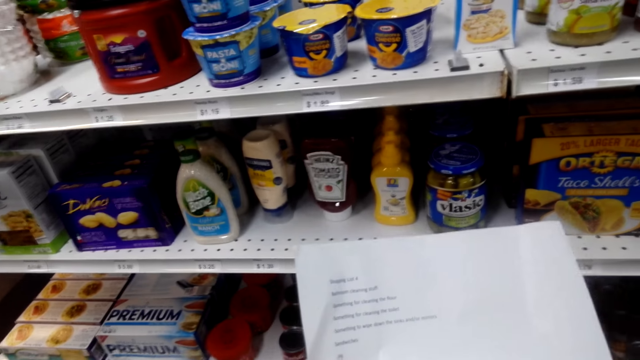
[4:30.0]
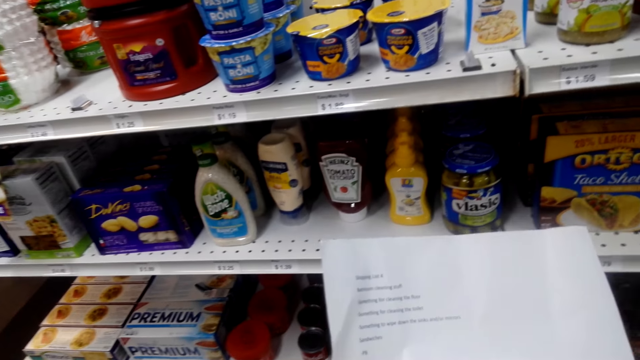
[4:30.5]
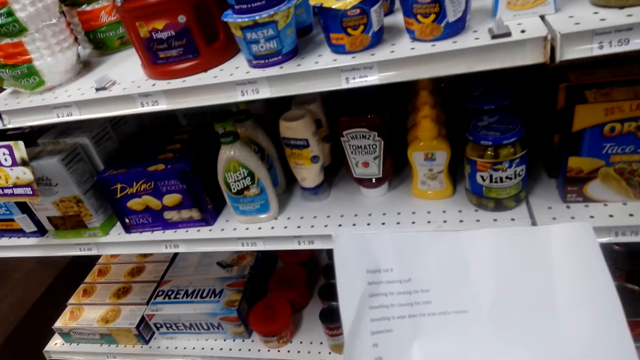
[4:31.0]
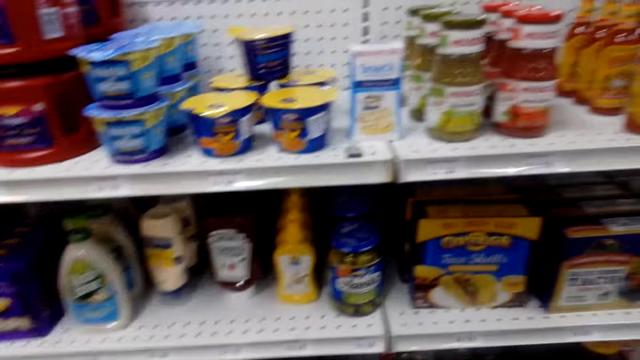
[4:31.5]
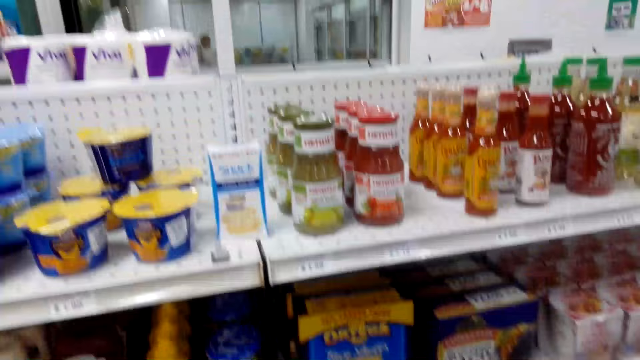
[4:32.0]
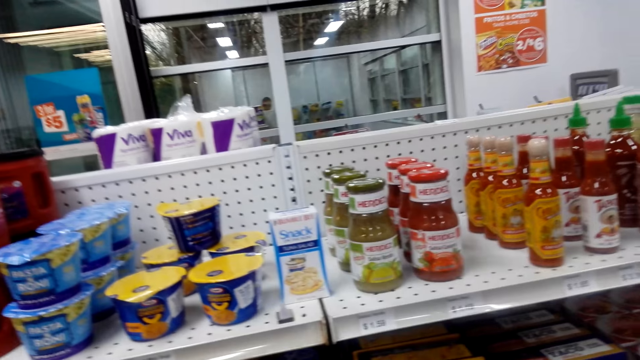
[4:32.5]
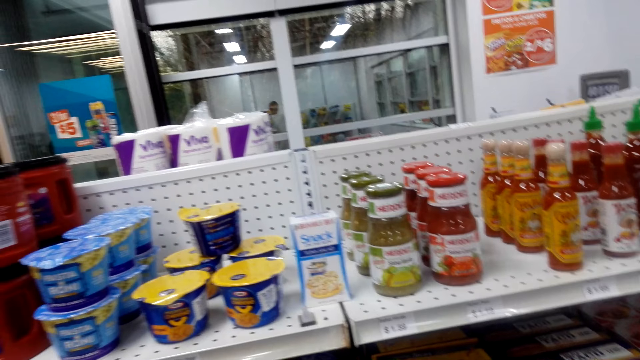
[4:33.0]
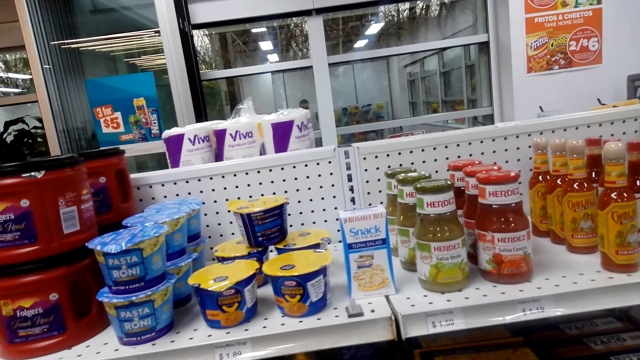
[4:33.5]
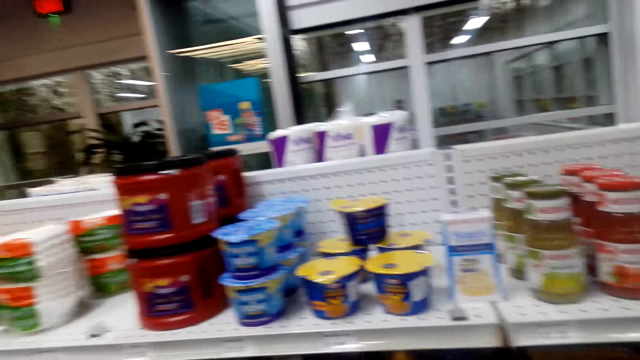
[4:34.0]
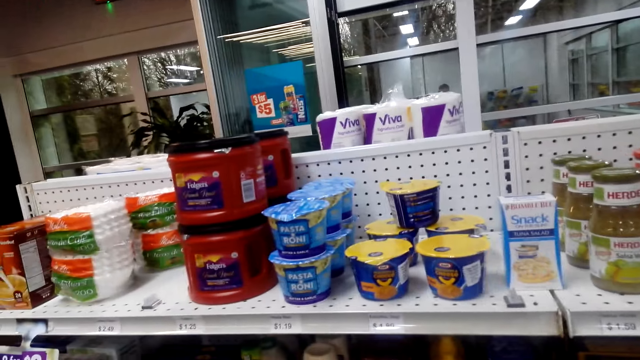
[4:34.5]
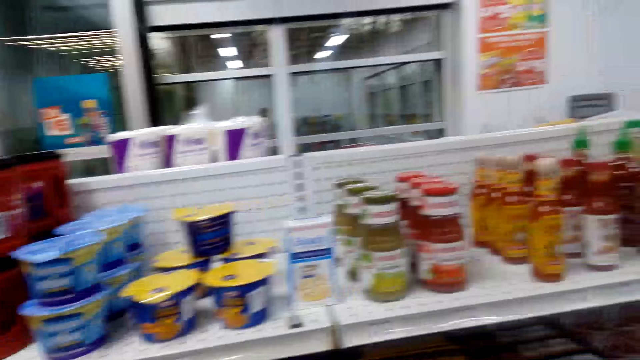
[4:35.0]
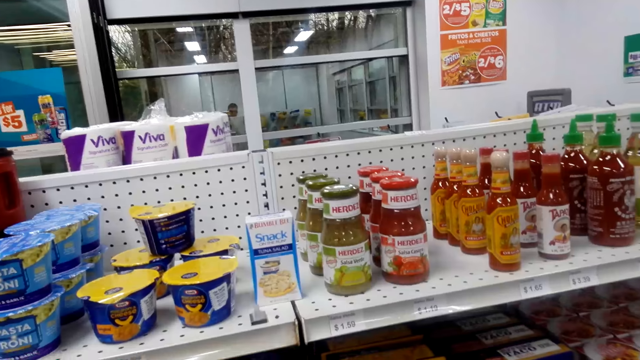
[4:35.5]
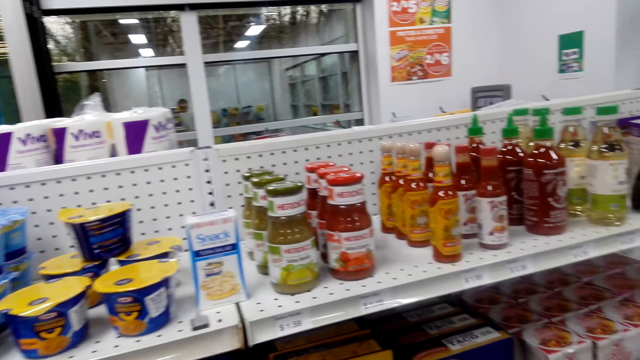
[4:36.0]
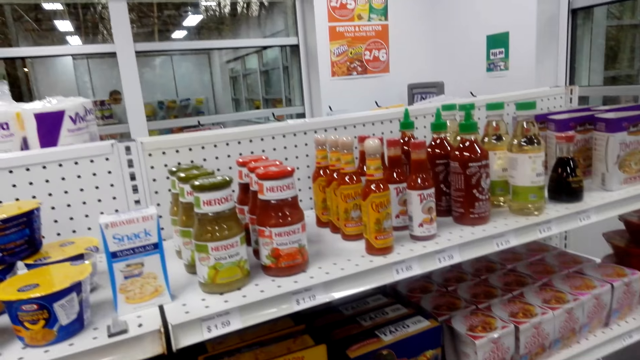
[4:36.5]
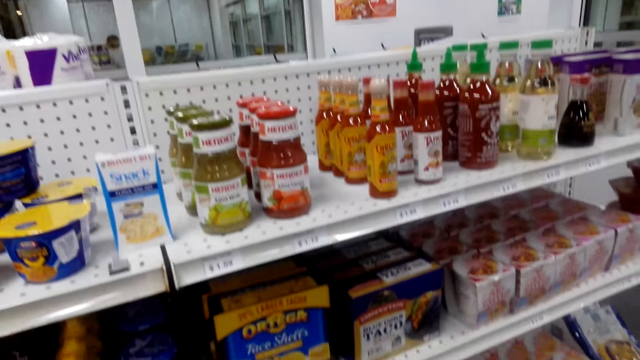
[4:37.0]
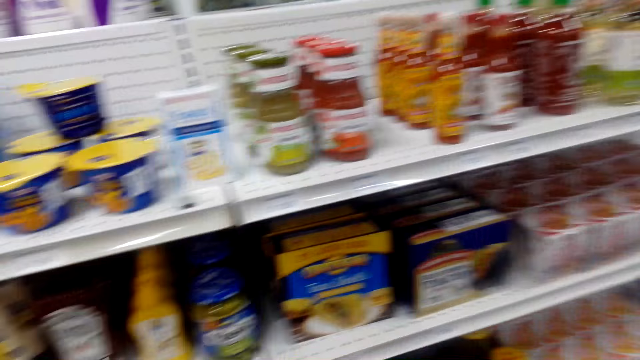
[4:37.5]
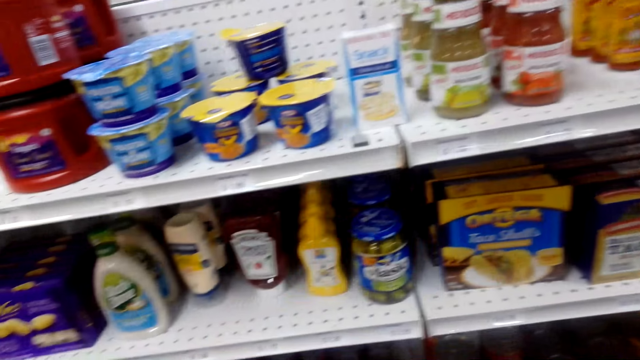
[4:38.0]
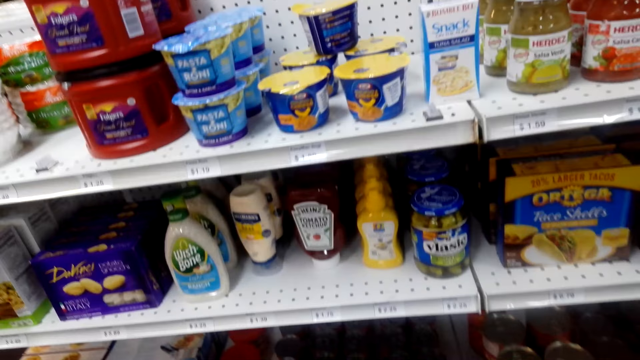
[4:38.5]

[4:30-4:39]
The camera wearer looks at the paper. They look around the shelf. They speak.

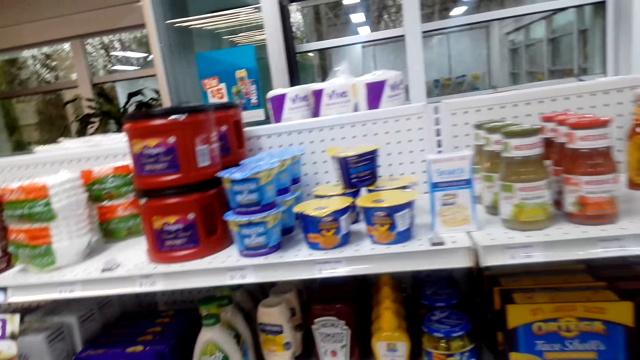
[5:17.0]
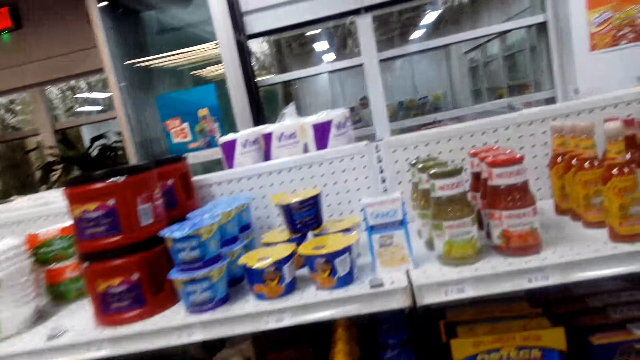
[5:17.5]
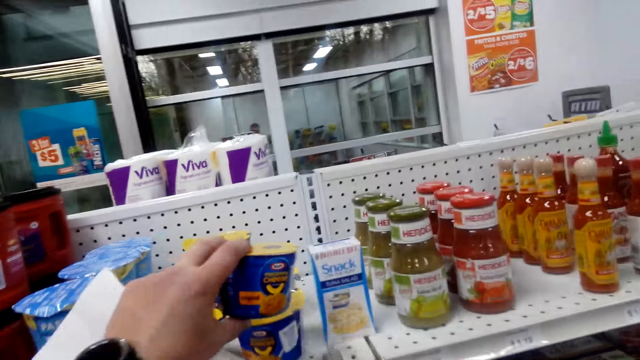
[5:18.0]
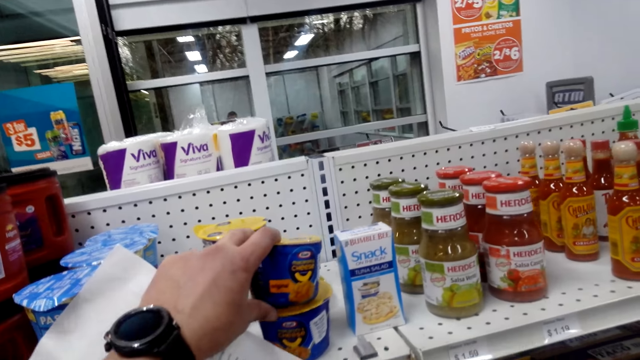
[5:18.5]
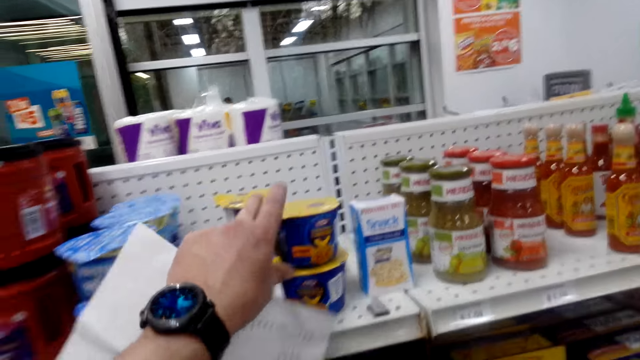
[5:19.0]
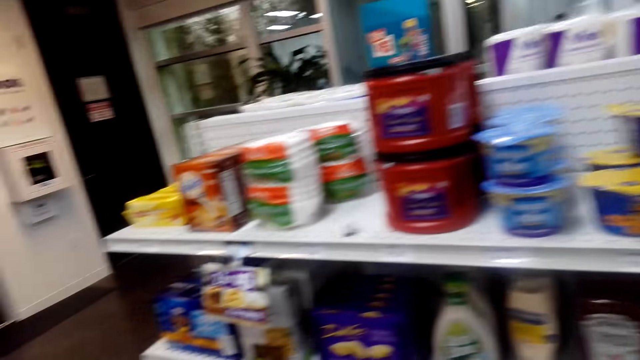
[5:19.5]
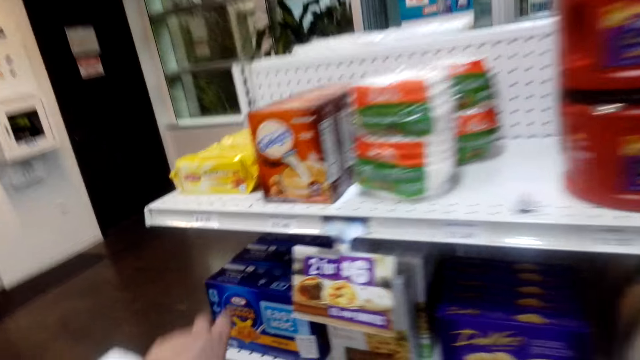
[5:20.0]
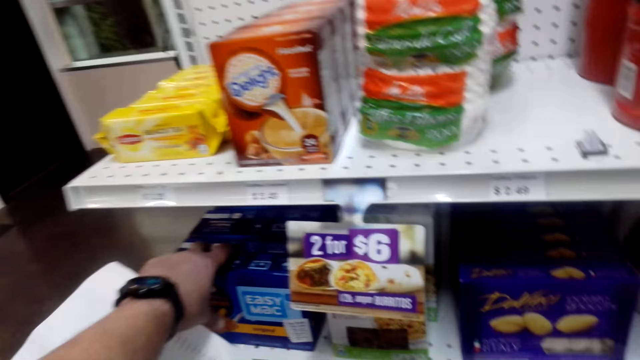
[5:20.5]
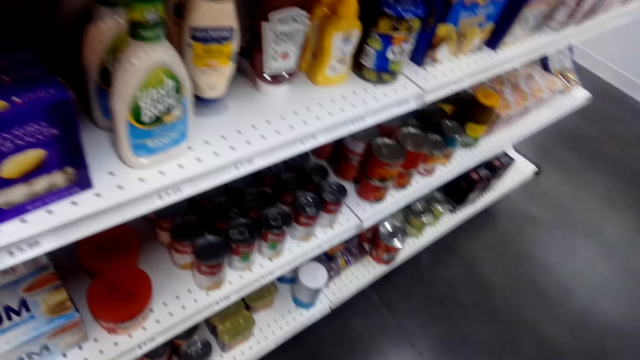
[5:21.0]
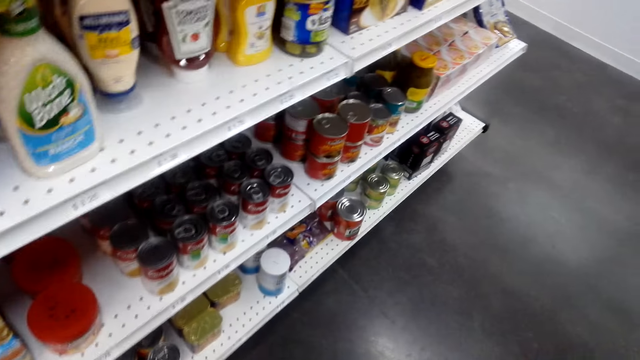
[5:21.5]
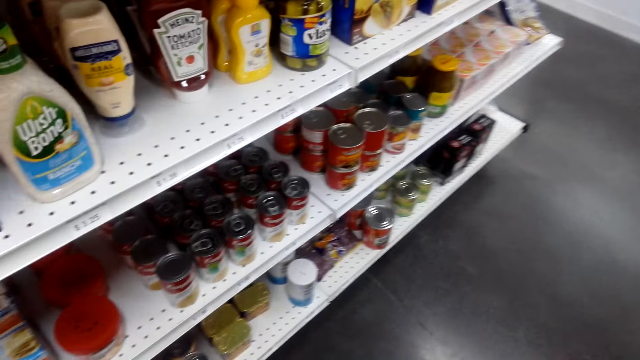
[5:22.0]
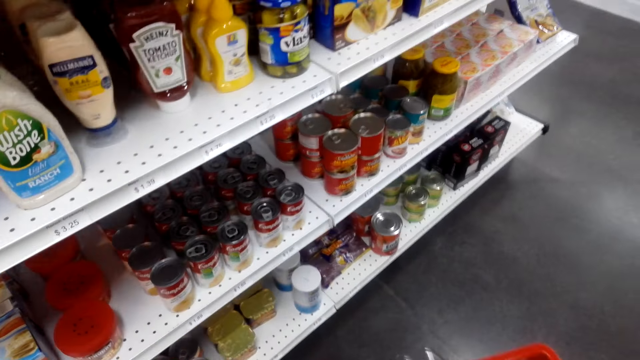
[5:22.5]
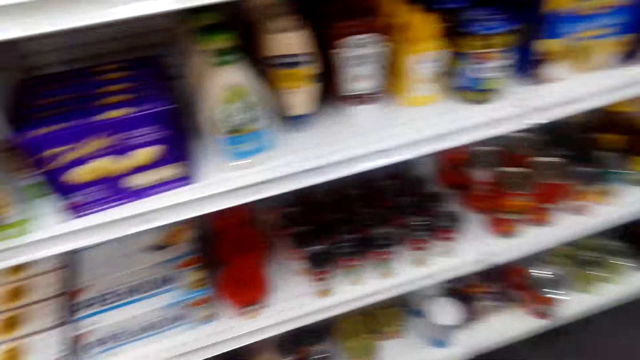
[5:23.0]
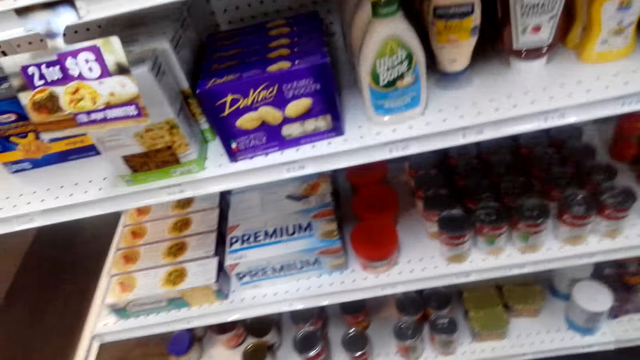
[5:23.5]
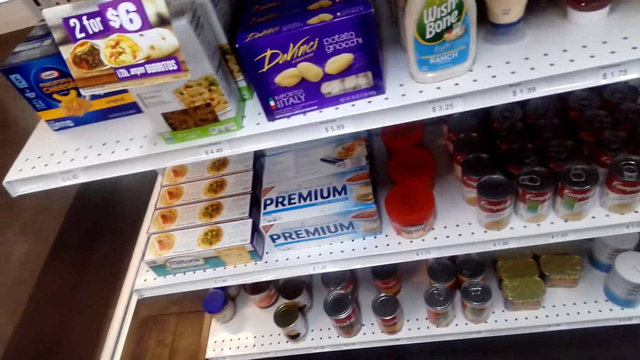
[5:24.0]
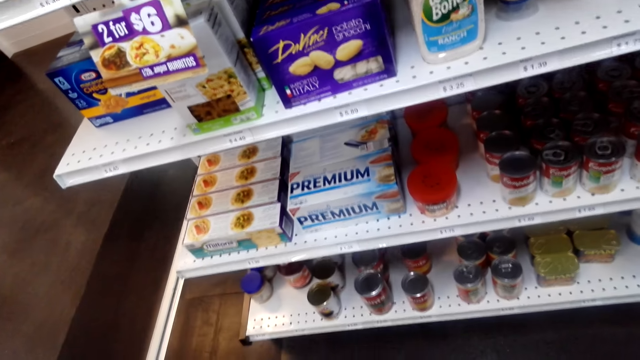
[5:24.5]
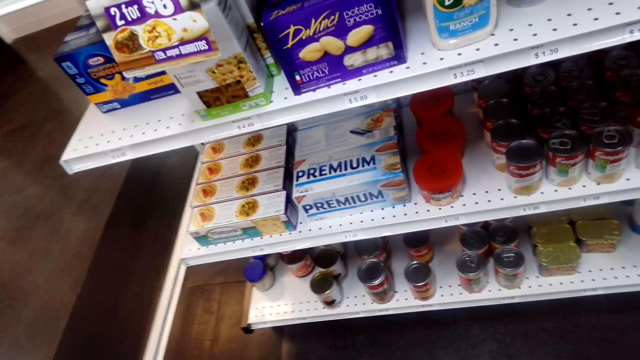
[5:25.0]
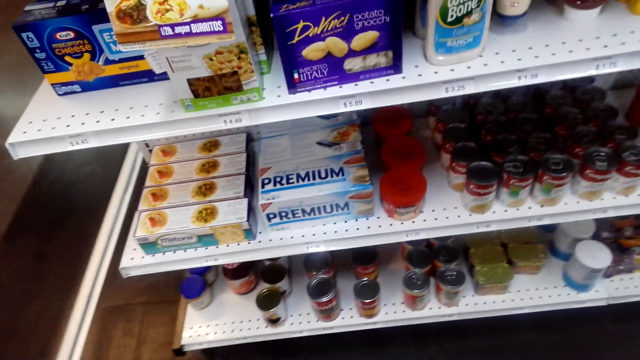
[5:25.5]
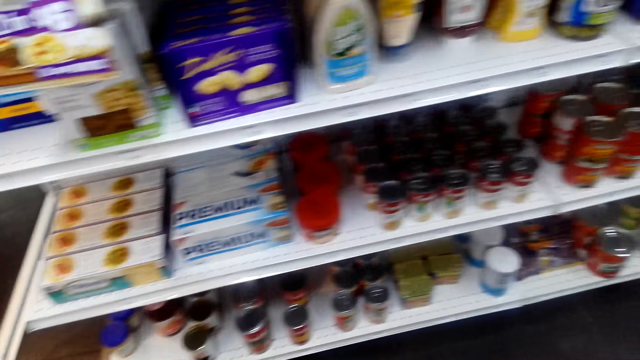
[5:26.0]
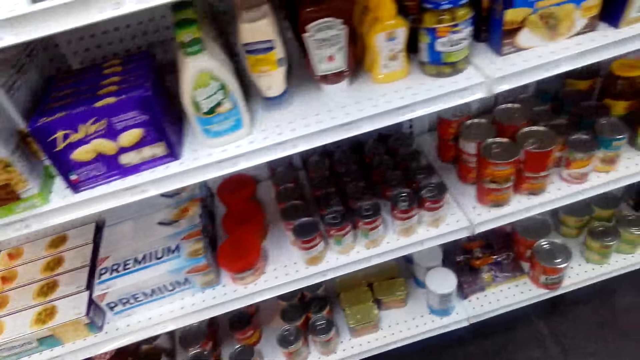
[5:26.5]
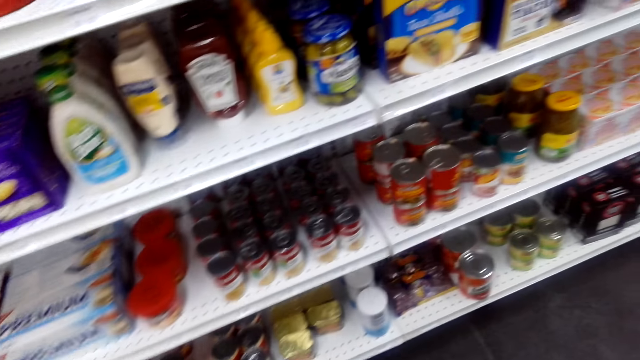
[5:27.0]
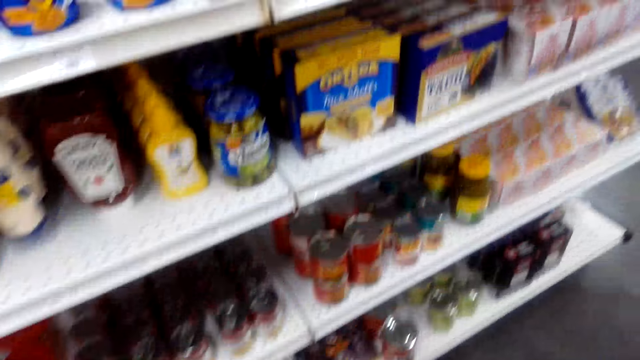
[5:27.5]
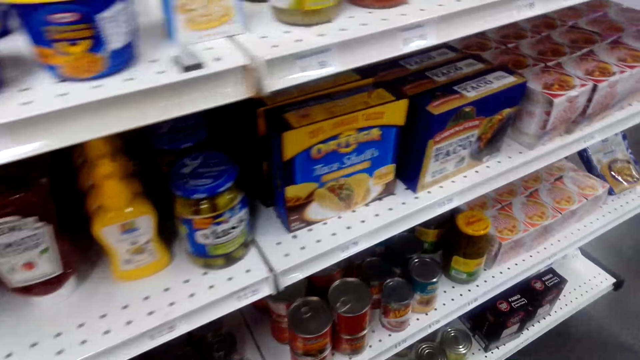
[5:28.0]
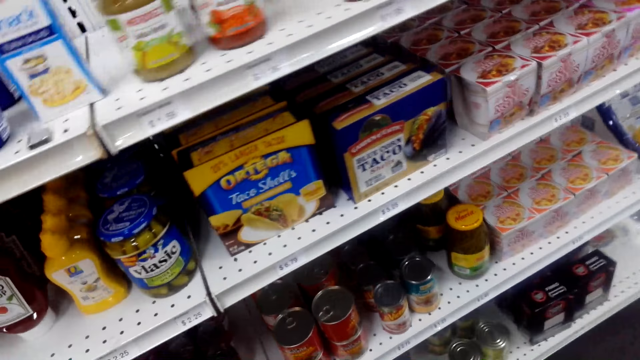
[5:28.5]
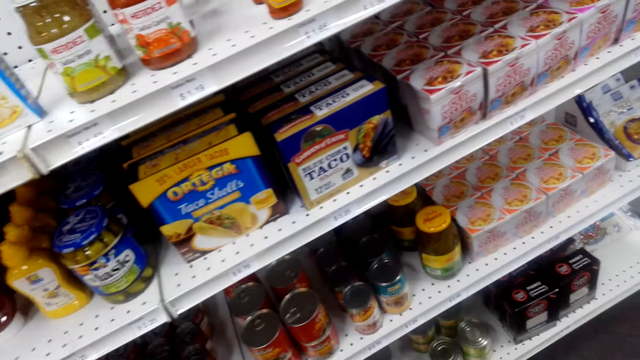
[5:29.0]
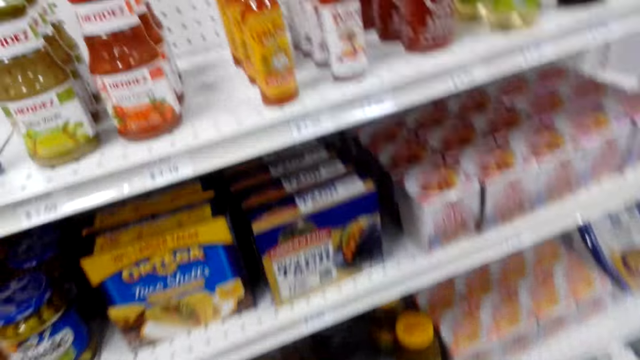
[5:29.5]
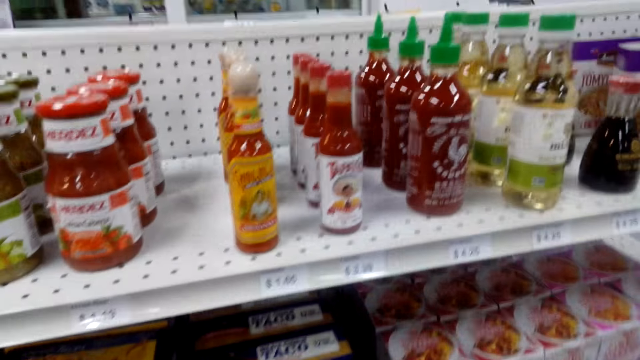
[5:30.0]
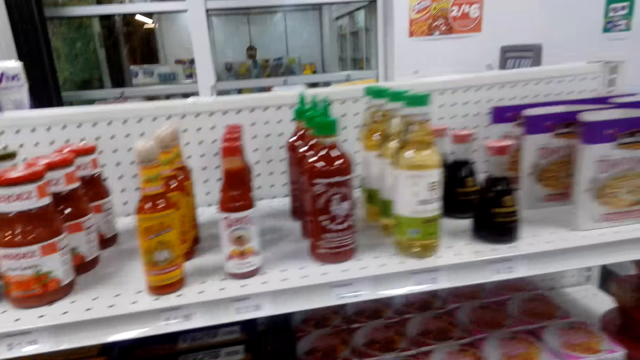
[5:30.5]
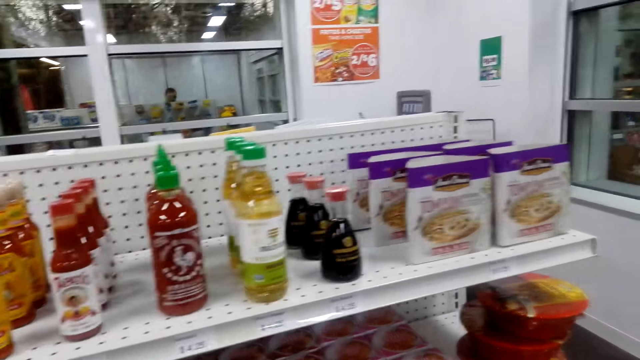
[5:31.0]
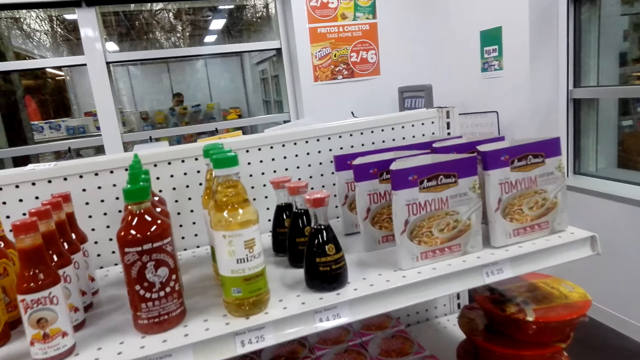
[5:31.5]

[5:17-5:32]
The camera wearer touches cheese on the shelf. They put the cheese on the shelf. They pick Easy Mac.
